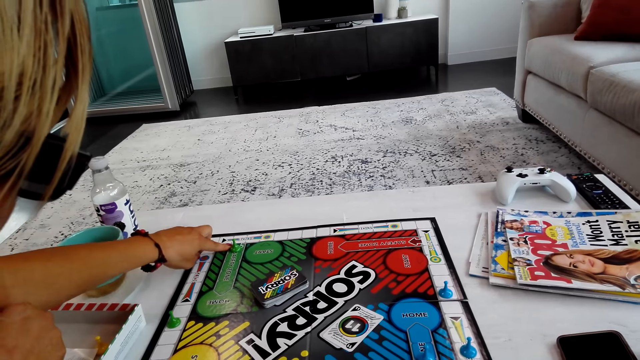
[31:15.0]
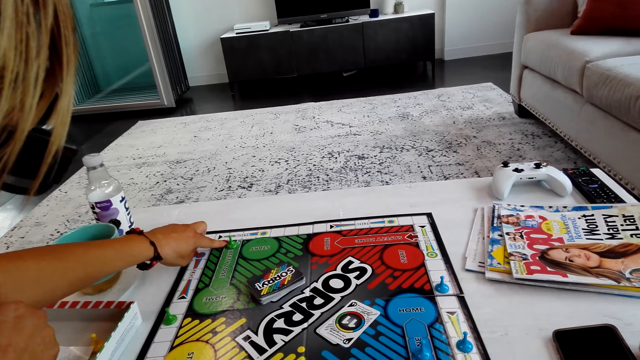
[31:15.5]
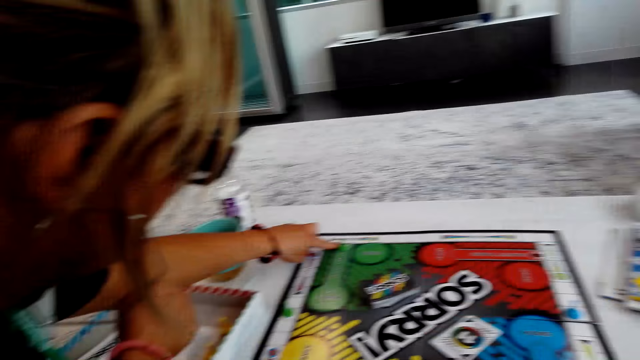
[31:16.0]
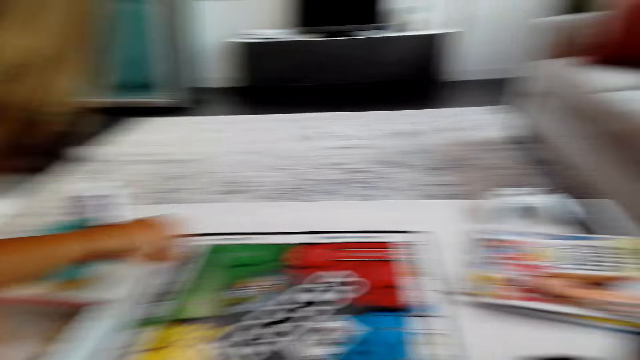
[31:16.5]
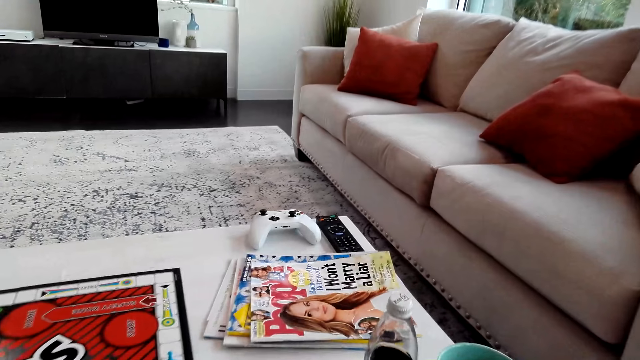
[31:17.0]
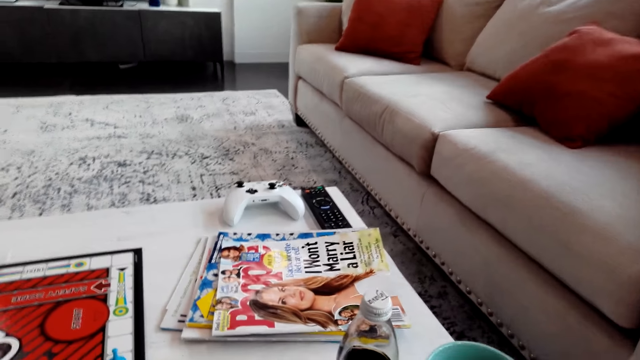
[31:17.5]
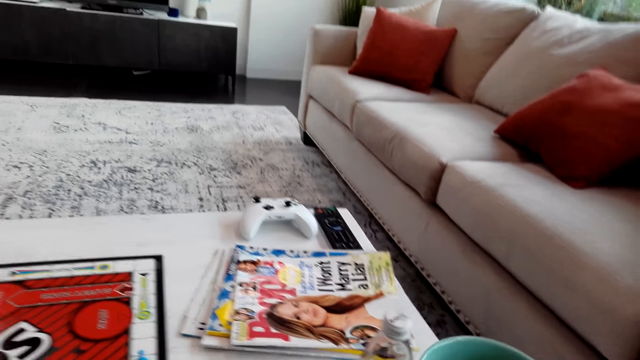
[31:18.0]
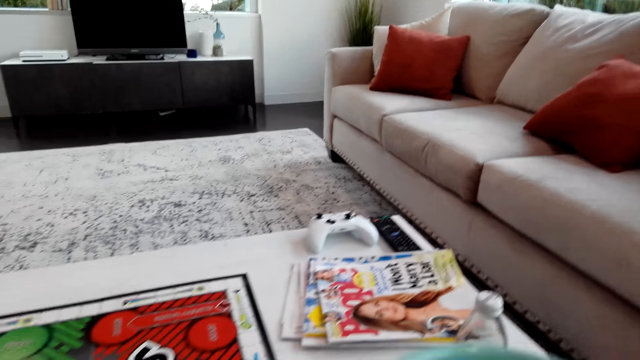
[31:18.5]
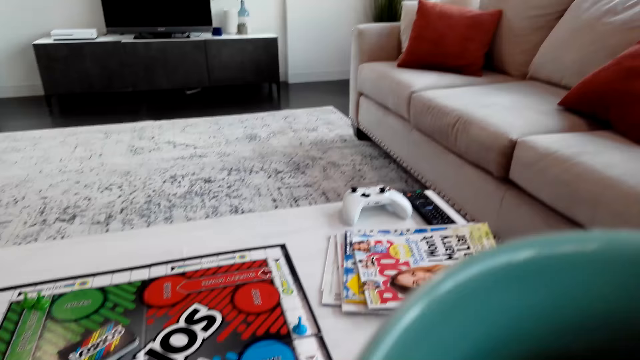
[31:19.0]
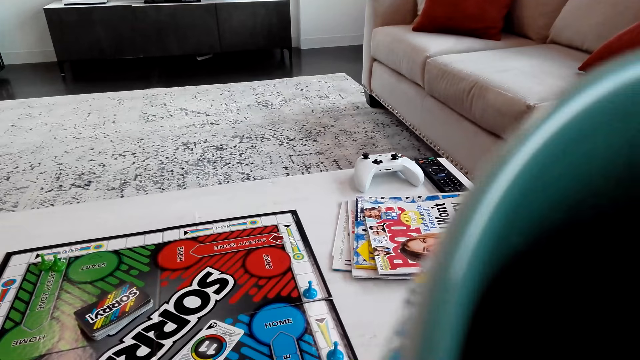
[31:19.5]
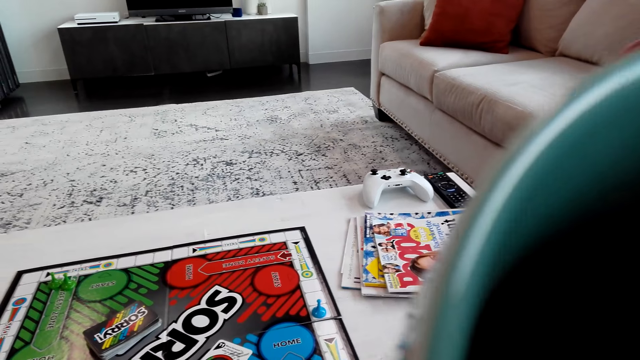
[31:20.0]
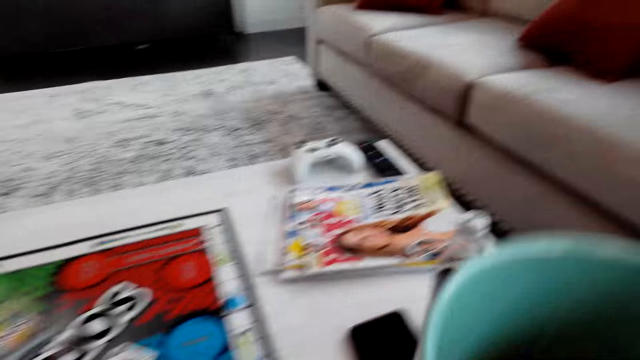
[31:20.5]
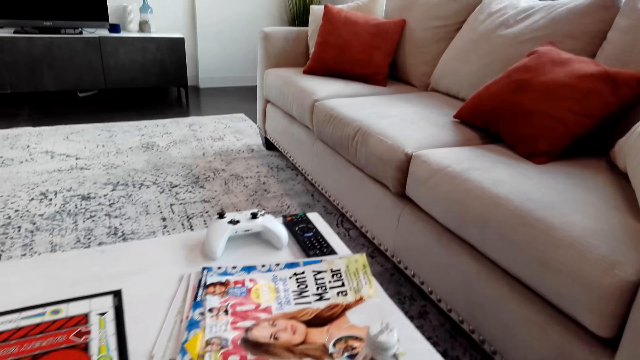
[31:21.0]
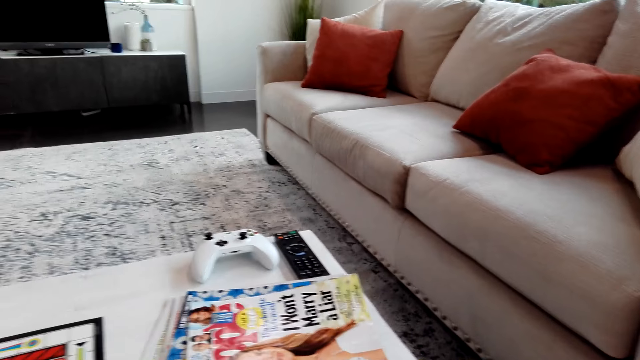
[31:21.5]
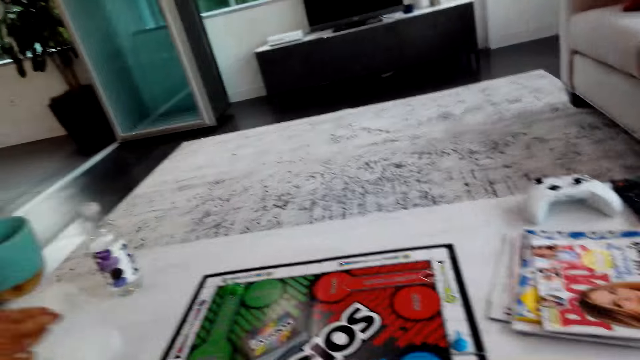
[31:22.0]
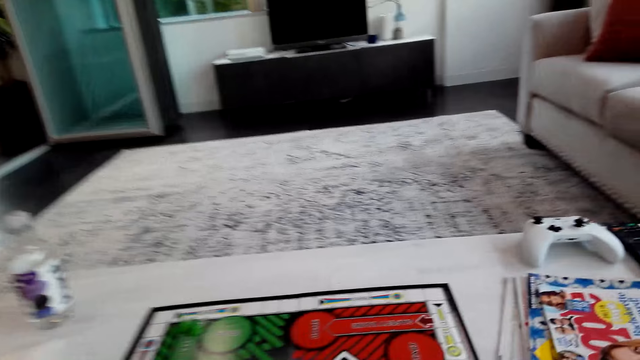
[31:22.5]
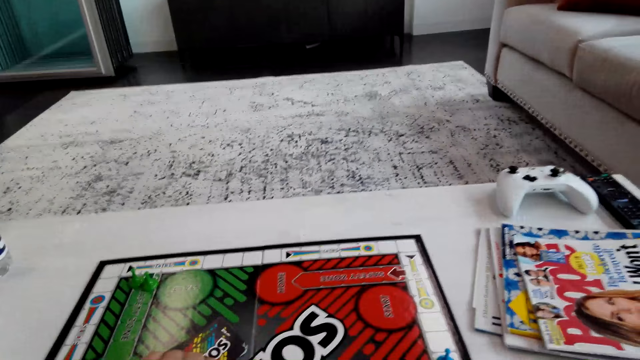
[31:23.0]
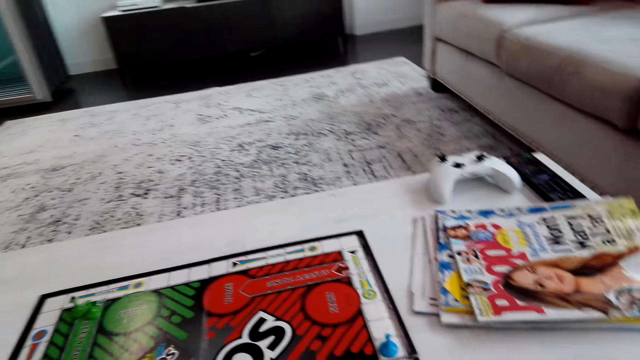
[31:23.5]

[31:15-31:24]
The camera wearer takes a cup of coffee or tea from the table. They sip the cup of coffee. They put the cup of tea on the table. A person lifts up a cup of coffee from the table. The camera wearer picks up a card on the board.

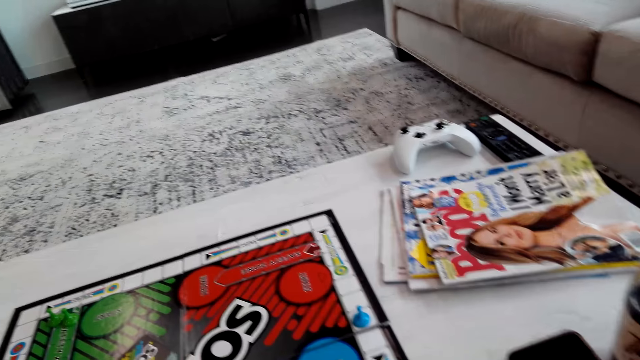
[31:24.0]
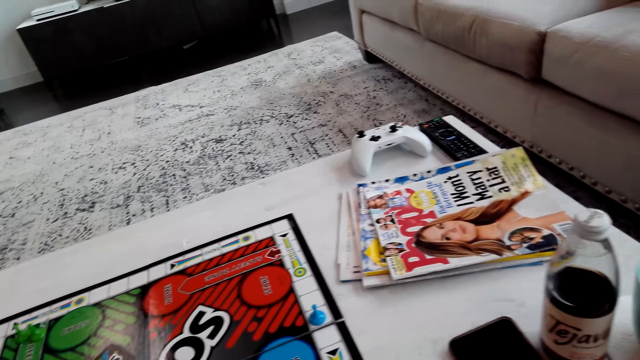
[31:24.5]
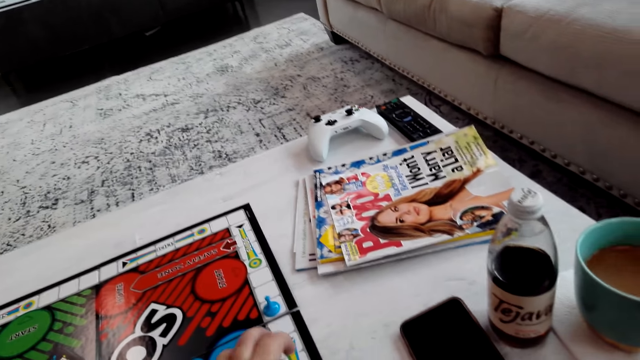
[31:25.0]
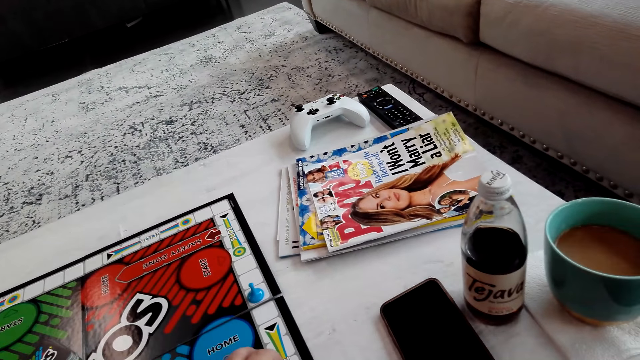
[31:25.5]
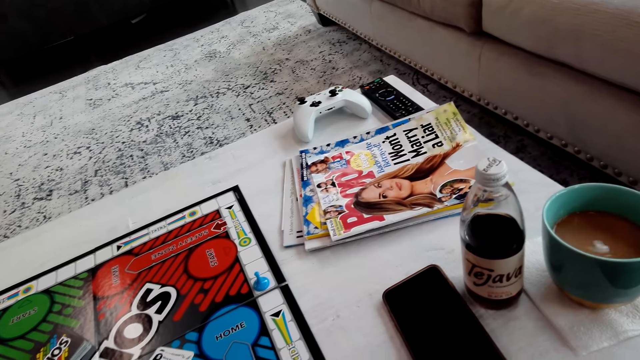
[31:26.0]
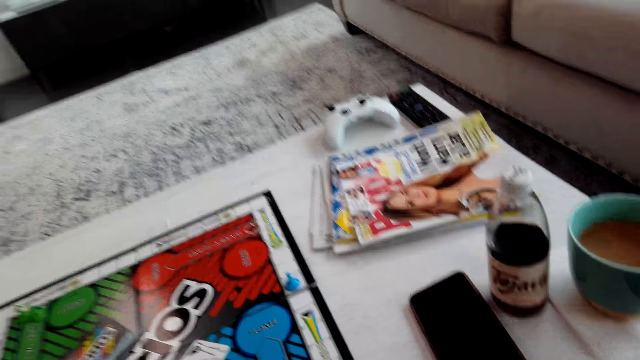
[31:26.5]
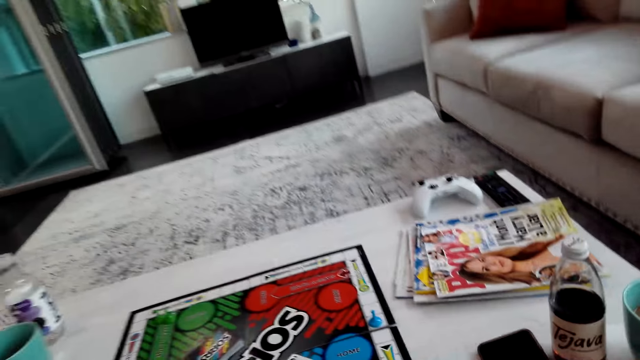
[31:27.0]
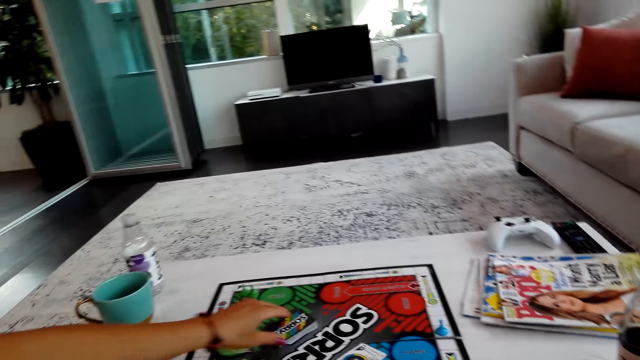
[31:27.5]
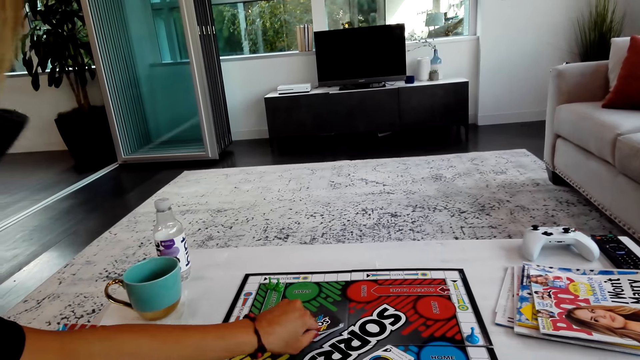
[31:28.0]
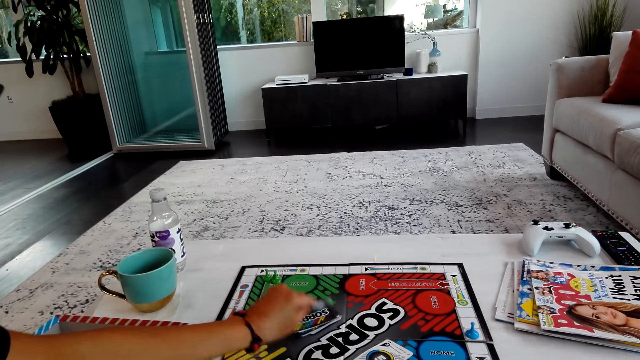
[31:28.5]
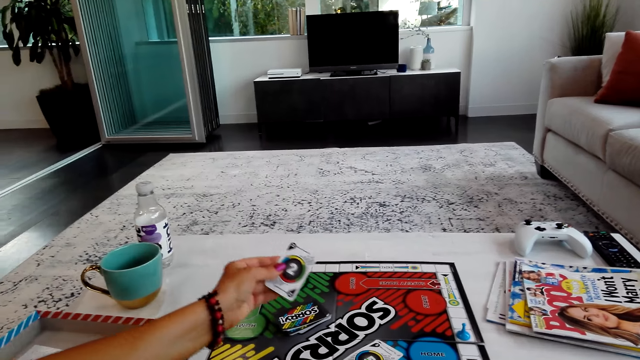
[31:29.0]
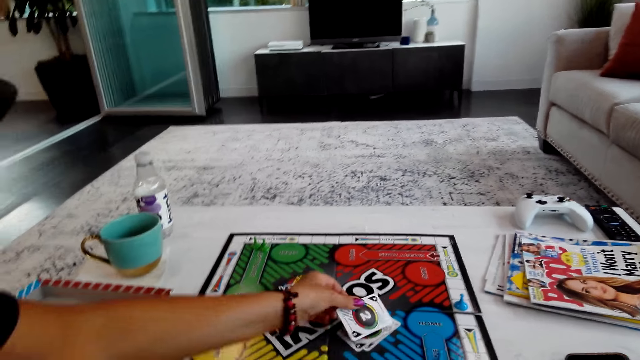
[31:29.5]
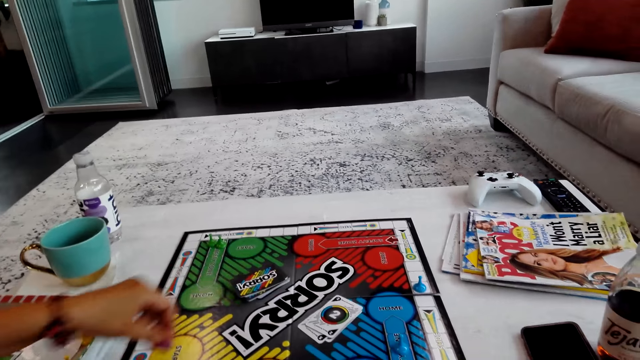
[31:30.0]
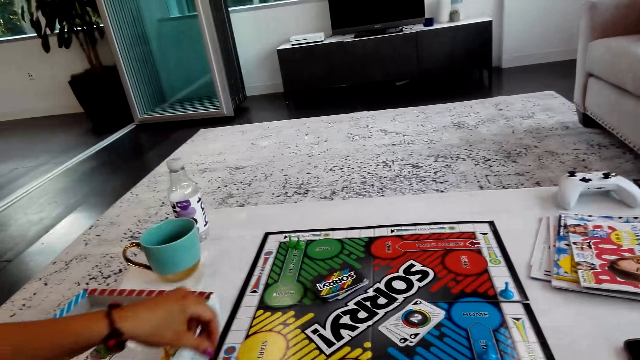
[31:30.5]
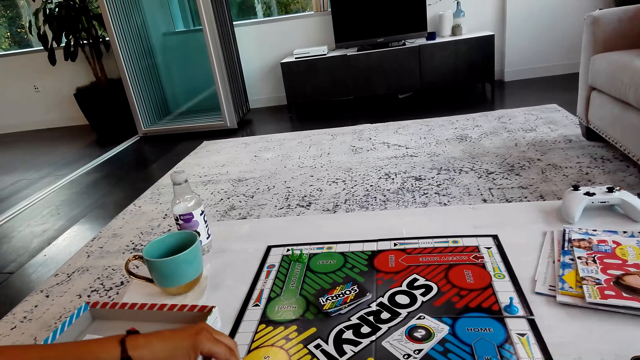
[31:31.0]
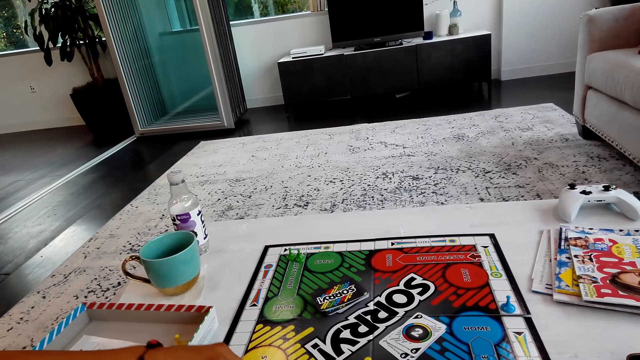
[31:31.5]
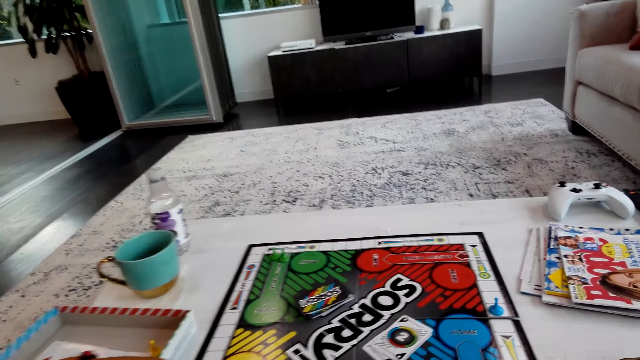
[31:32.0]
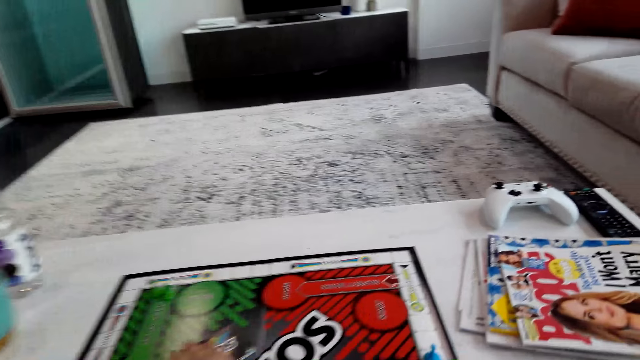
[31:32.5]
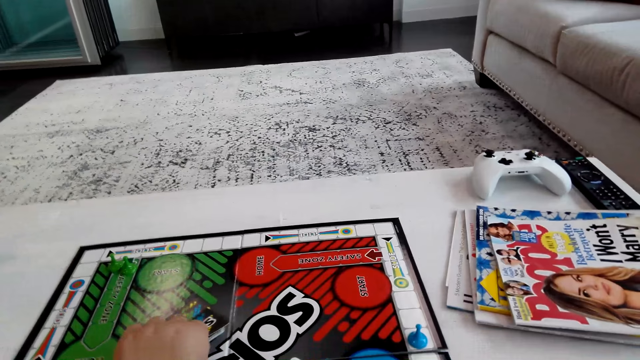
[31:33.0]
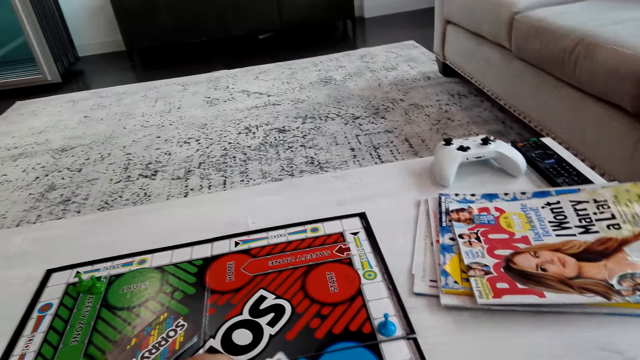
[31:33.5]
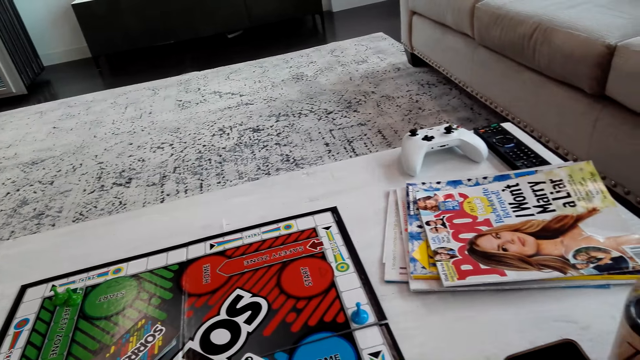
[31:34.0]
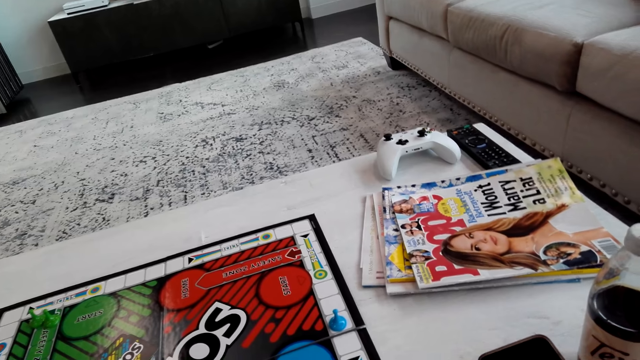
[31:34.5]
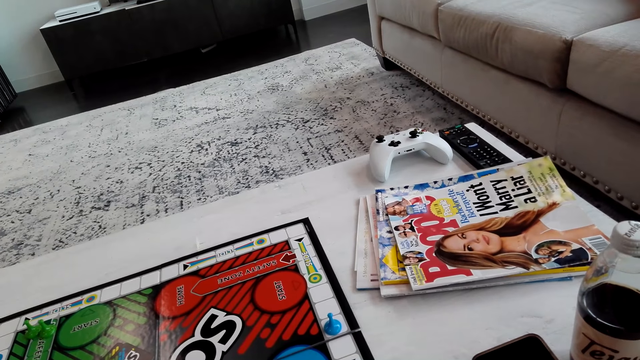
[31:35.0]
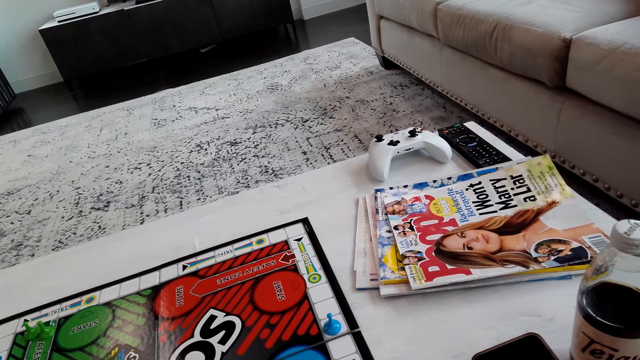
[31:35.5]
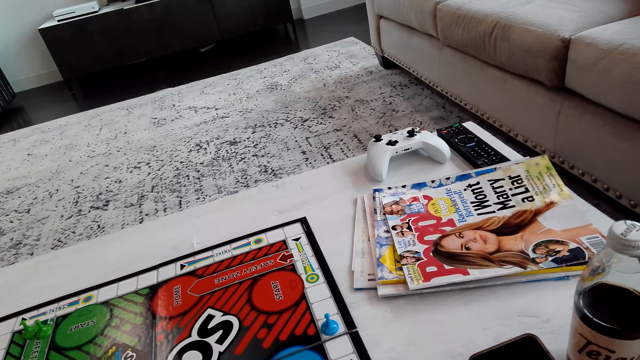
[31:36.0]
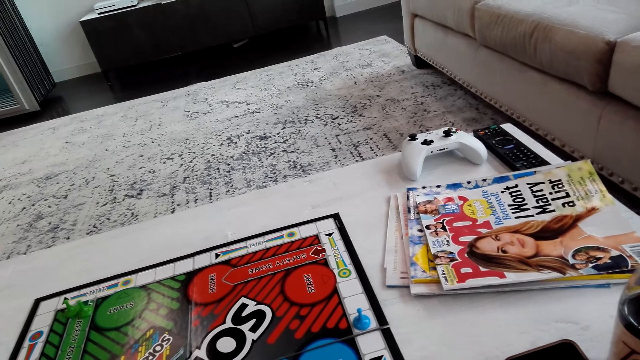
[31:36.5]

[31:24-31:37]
The camera wearer puts a card on the board. They move a pawn on the board and play the board game. A lady picks a card on the board. The lady turns the card, puts the card on the board and plays the board game. The camera wearer picks a card on the board. They turn the card and put the card on the board.
